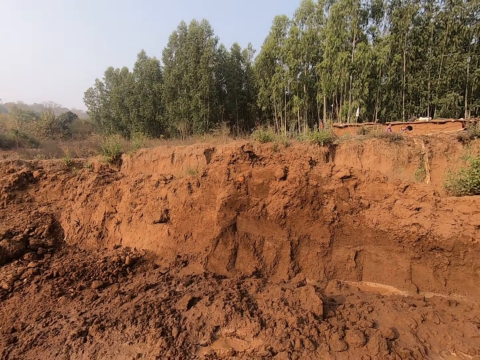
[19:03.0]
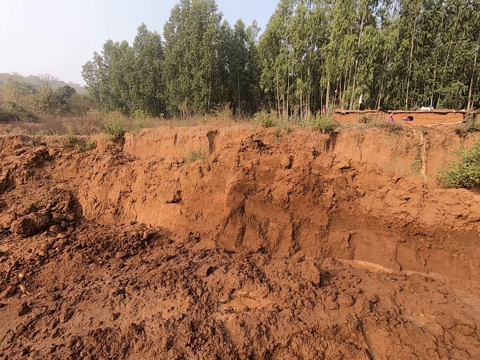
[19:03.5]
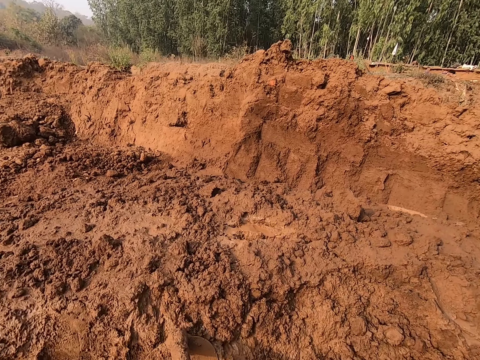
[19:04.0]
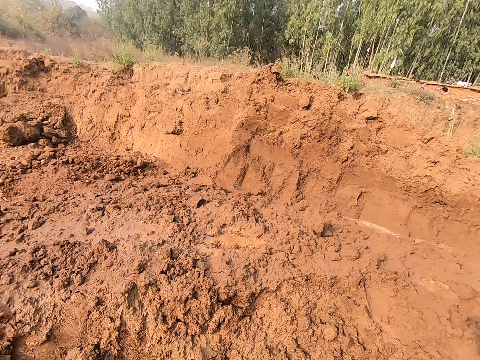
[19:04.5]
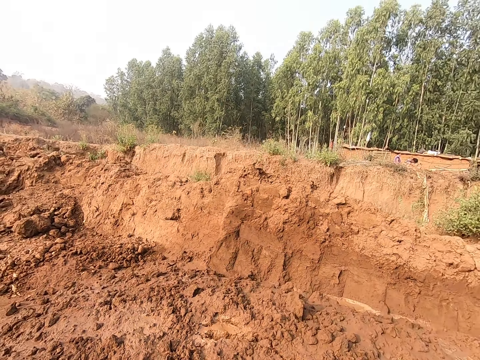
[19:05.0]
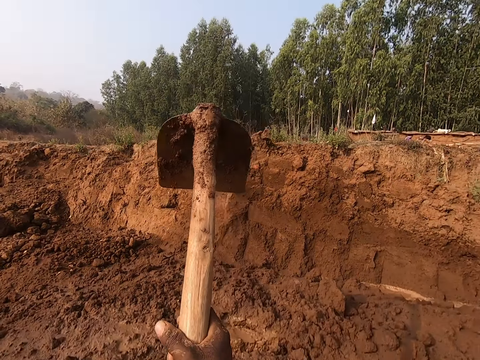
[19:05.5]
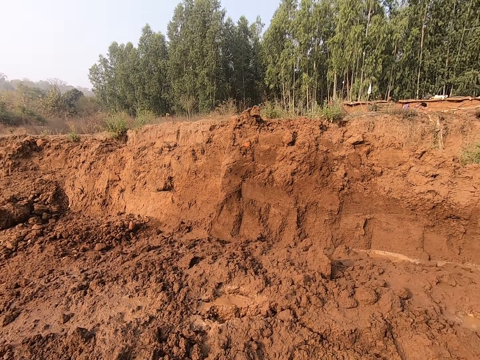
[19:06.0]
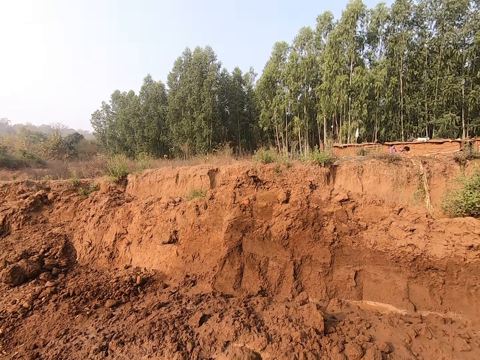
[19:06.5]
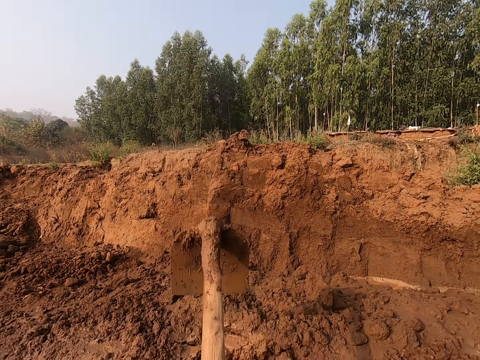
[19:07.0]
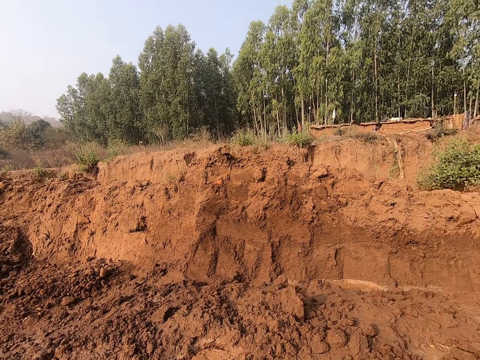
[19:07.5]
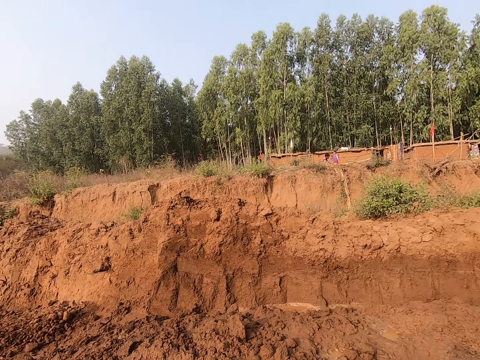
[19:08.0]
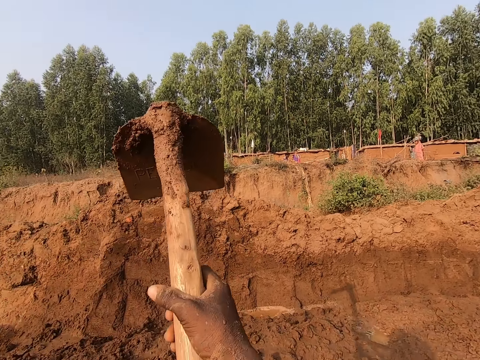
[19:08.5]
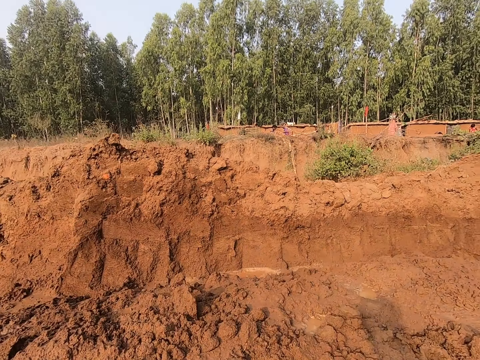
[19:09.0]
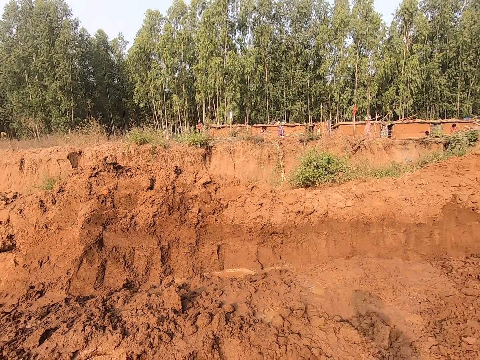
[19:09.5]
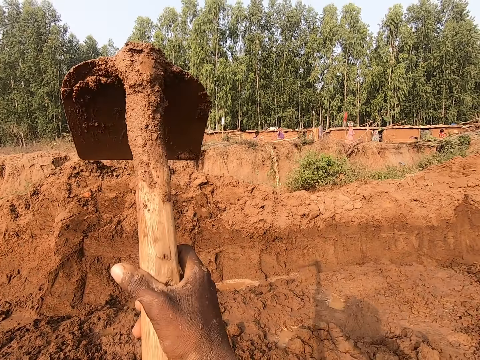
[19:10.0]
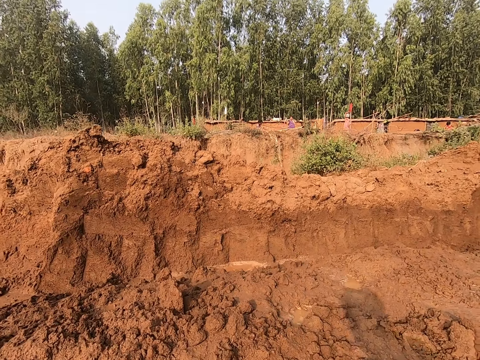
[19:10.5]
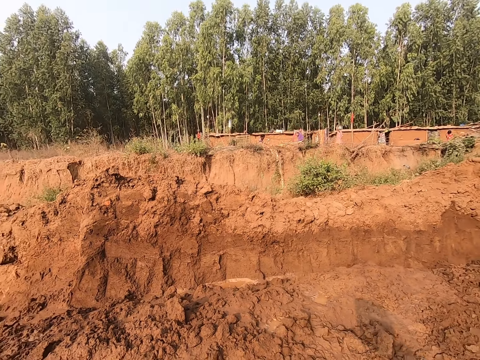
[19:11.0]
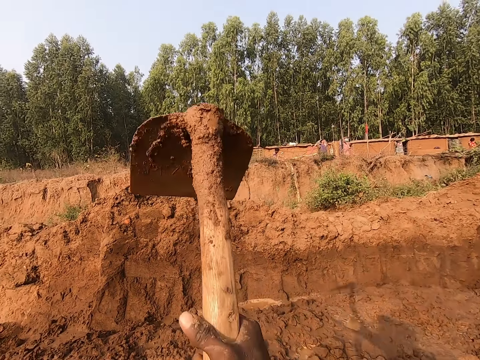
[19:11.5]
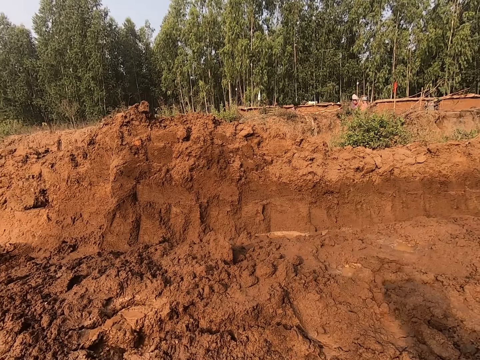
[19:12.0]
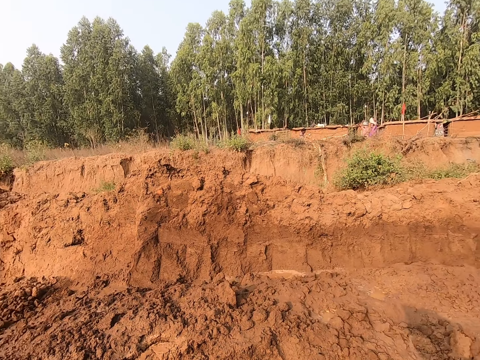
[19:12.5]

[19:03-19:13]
The camera wearer pulls mud with the hoe. They dig mud with the hoe.

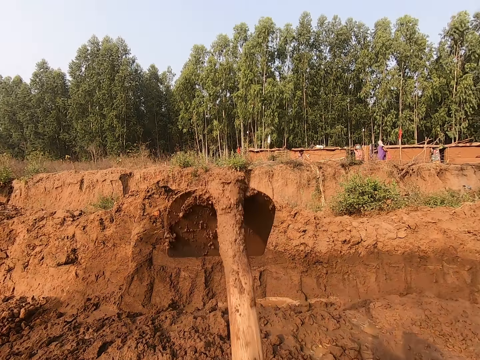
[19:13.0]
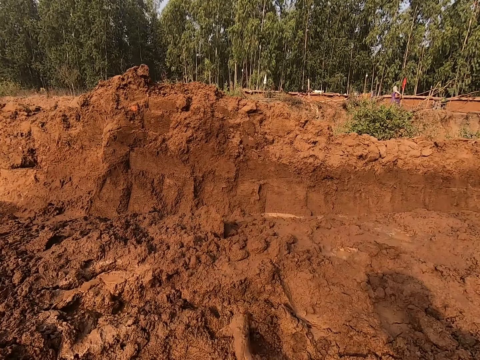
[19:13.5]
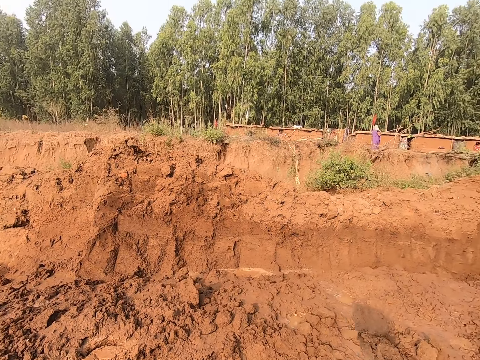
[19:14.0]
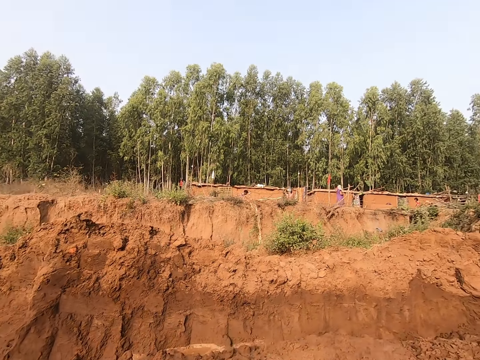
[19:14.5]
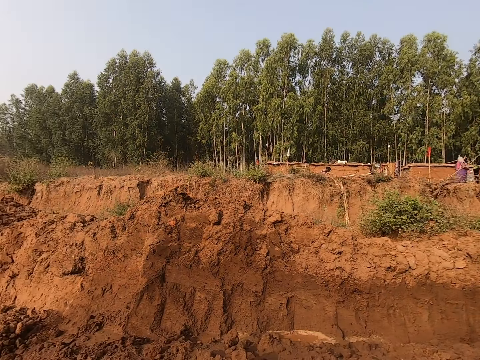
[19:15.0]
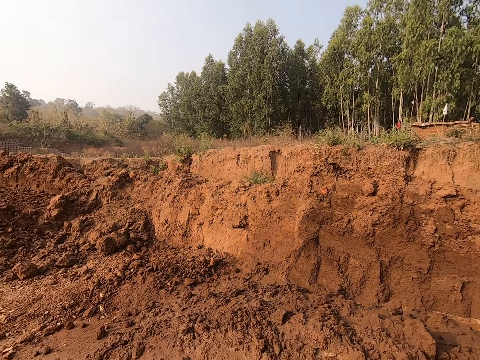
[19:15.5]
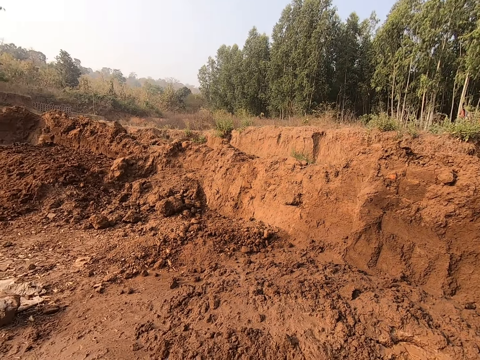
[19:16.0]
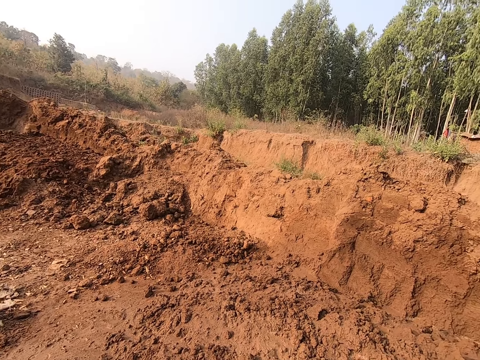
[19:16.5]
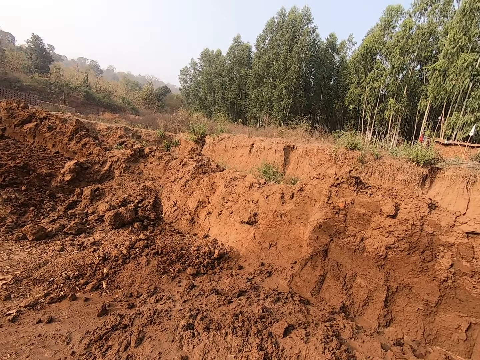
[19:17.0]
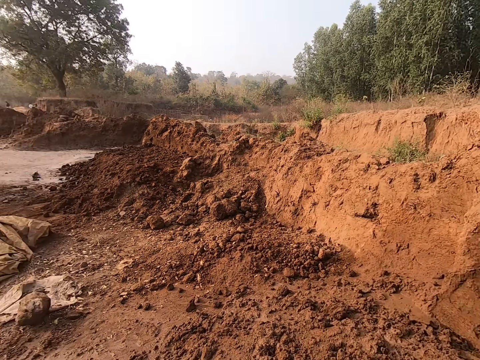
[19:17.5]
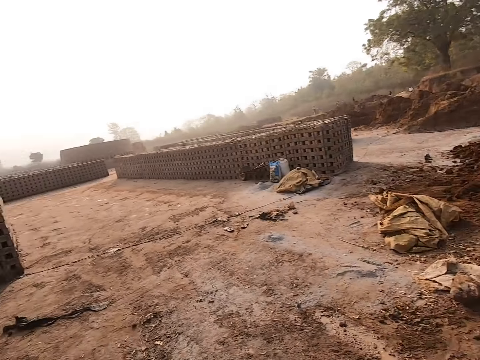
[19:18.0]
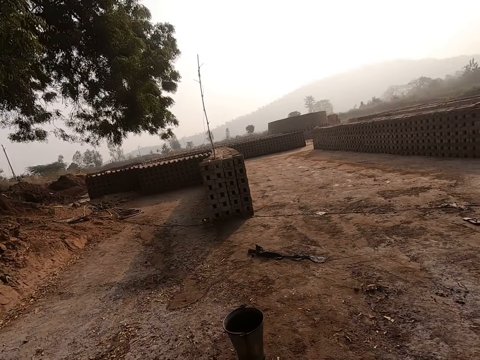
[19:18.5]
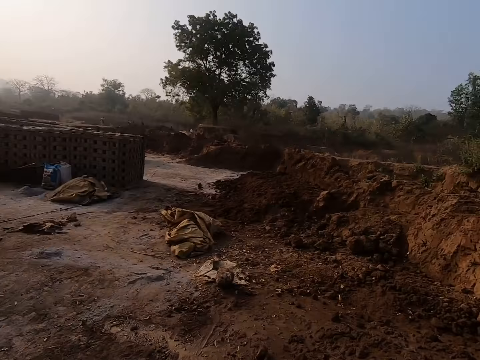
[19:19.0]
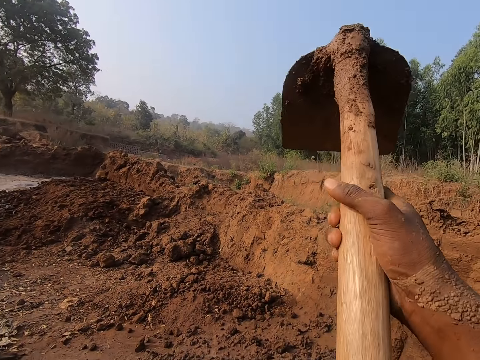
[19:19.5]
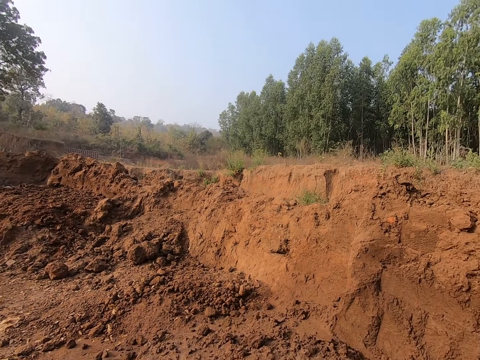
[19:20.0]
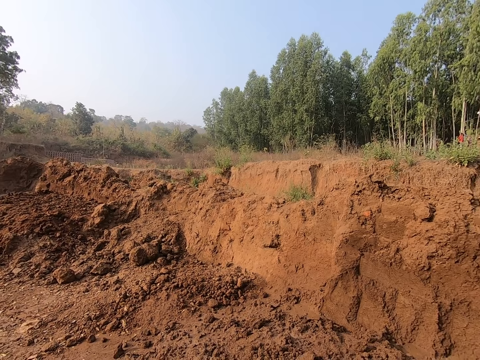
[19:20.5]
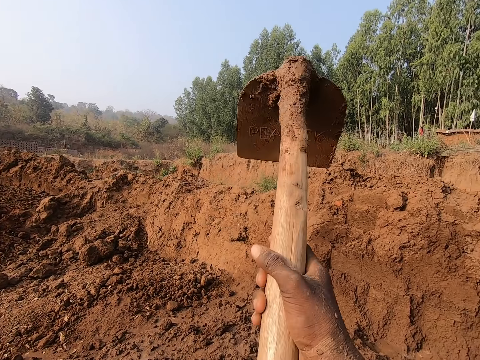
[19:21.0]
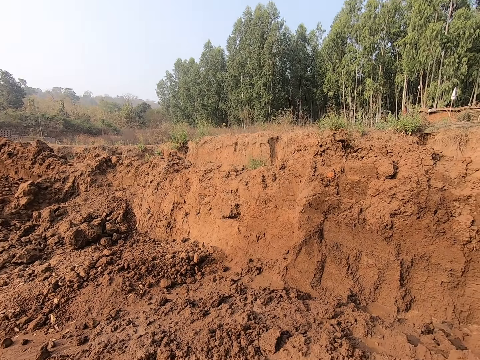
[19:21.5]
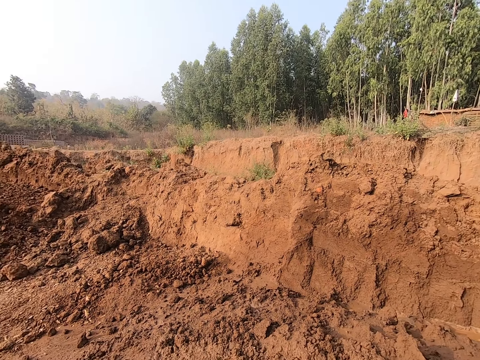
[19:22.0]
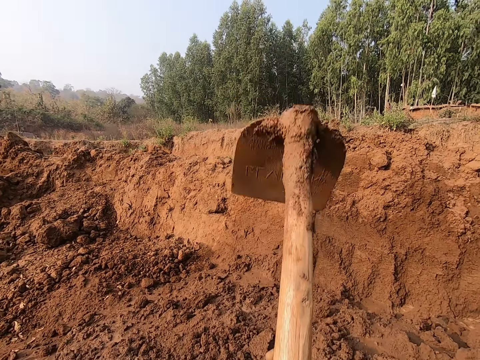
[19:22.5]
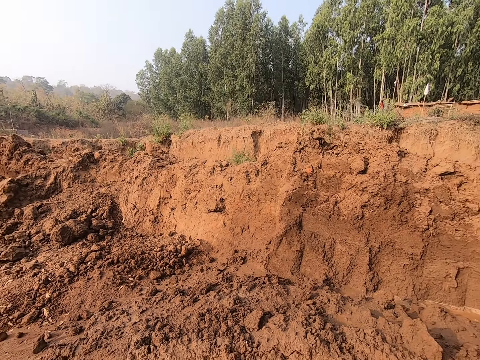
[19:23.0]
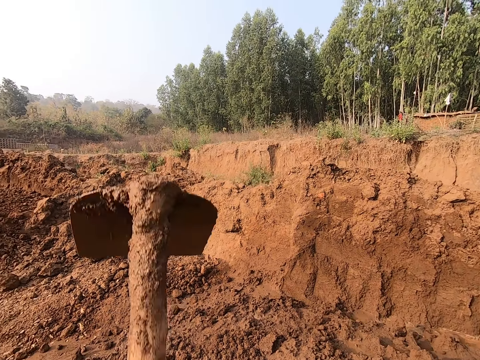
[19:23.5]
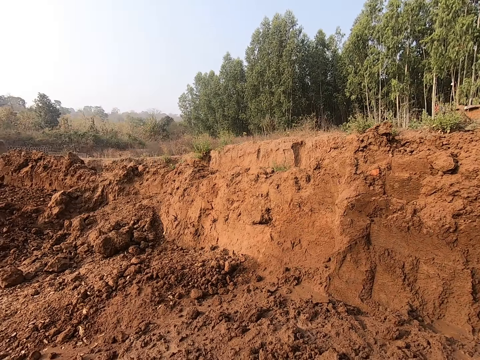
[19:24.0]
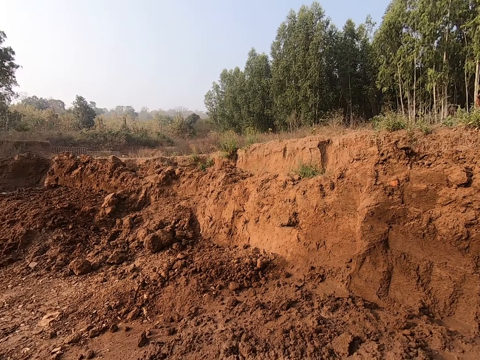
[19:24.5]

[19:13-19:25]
The camera wearer looks around the compound. He digs the ground with the hoe in his hands.

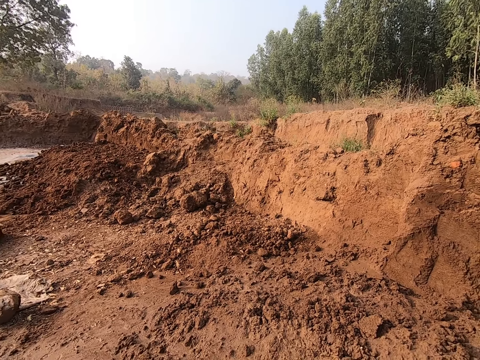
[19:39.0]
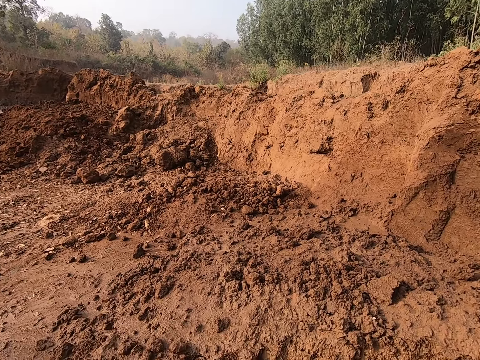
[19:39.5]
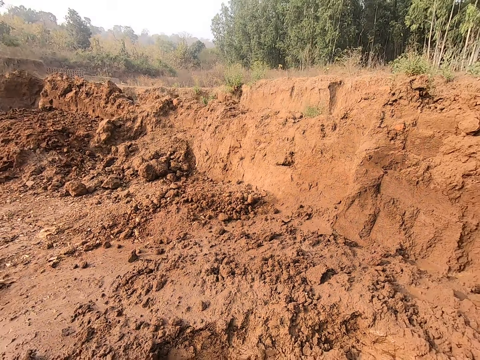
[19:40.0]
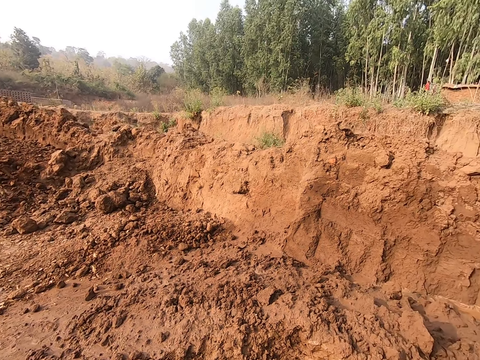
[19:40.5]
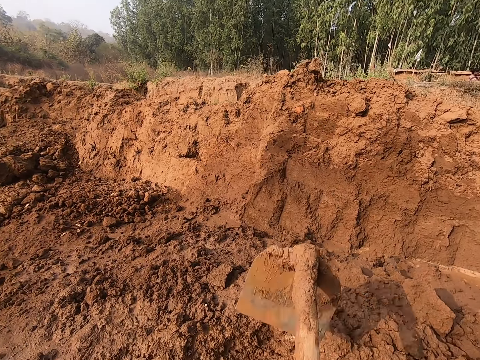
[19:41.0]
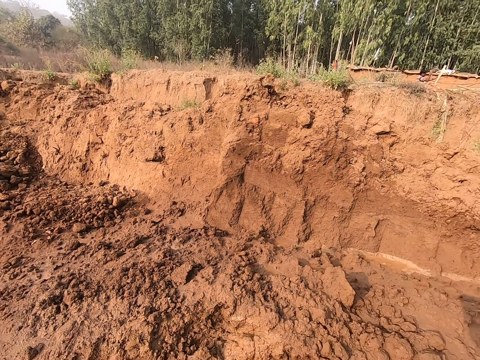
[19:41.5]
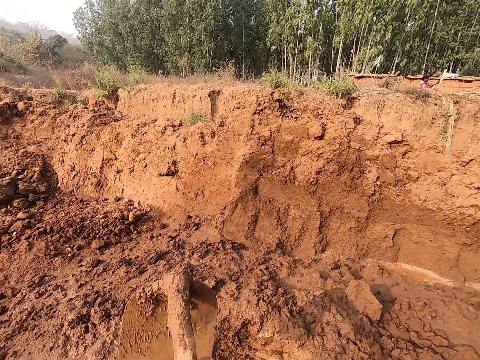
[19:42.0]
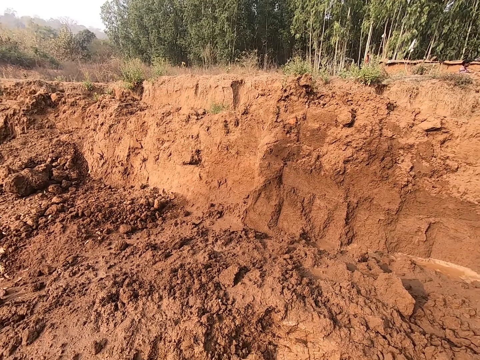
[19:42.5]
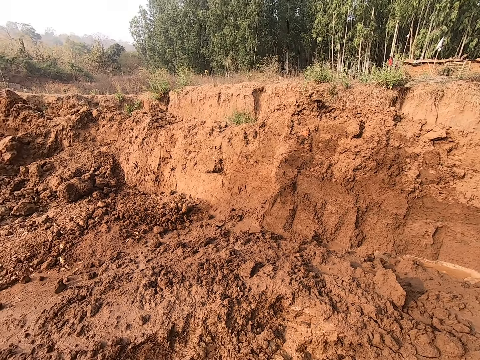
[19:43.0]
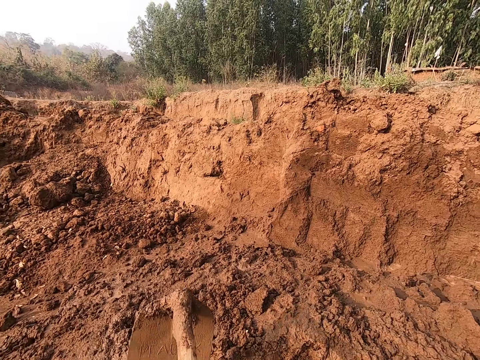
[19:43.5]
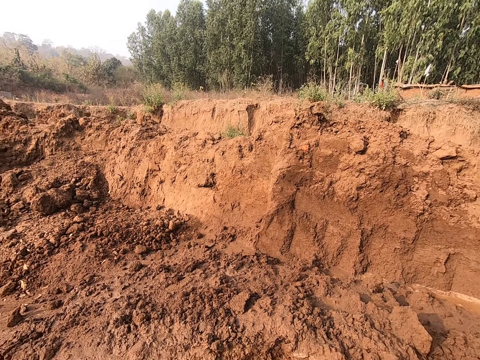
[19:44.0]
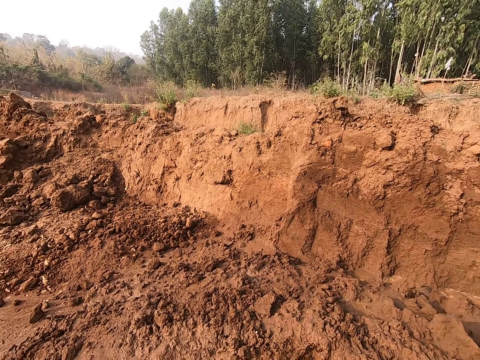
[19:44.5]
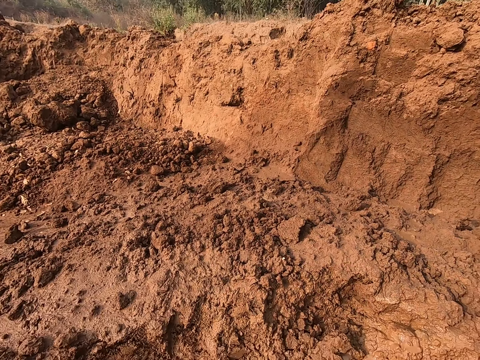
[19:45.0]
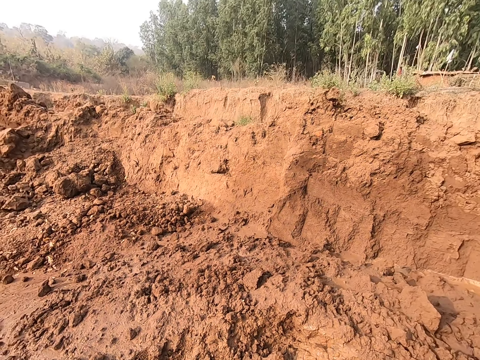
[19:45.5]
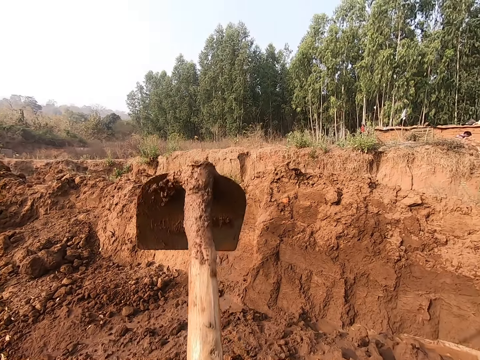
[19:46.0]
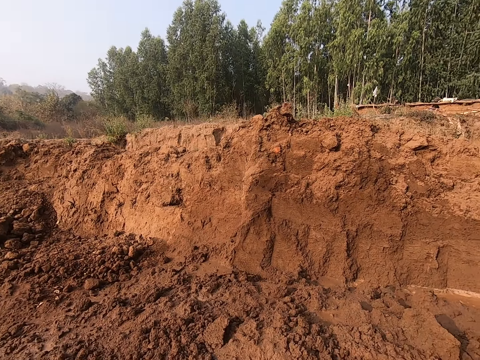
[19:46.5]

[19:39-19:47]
The camera wearer pulls mud with the hoe. They dig the mud with the hoe.
